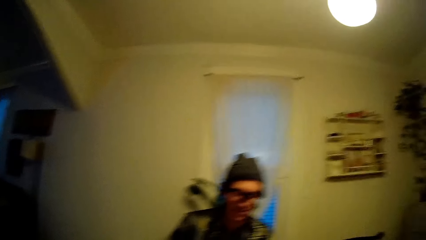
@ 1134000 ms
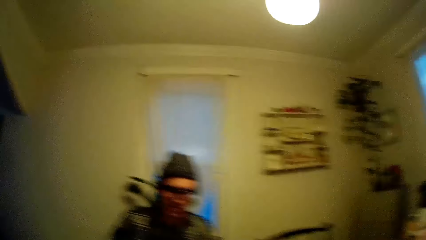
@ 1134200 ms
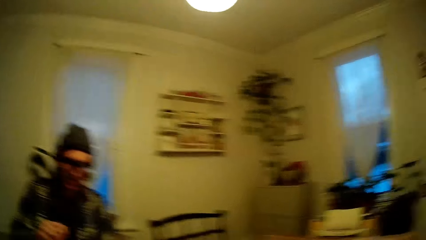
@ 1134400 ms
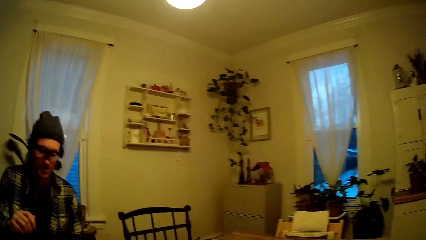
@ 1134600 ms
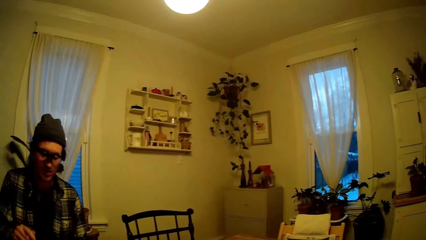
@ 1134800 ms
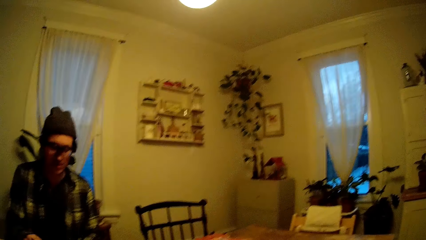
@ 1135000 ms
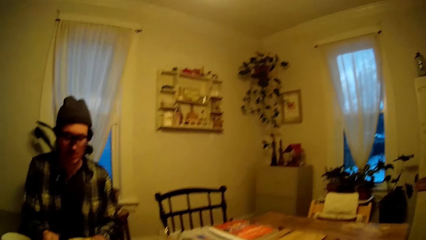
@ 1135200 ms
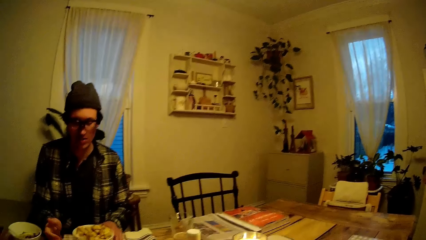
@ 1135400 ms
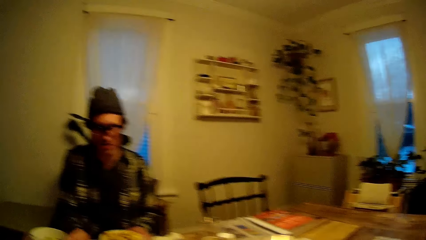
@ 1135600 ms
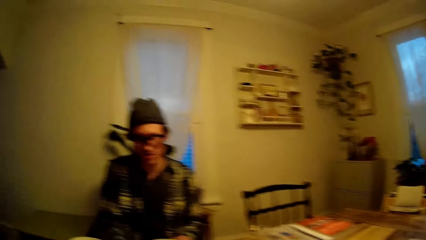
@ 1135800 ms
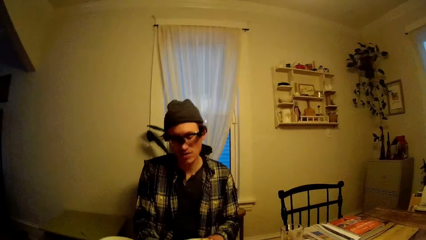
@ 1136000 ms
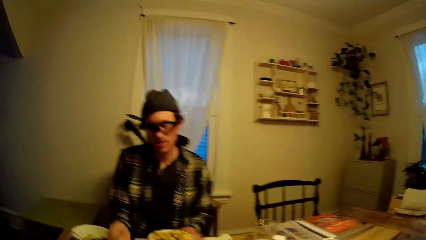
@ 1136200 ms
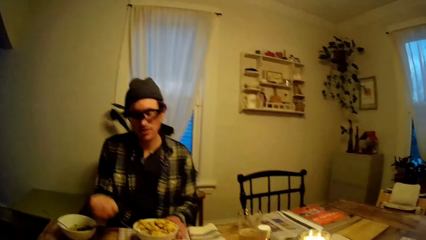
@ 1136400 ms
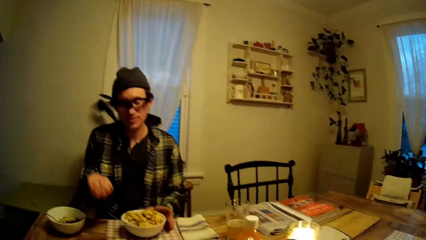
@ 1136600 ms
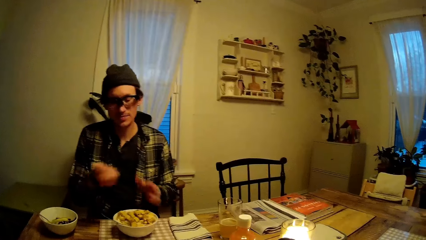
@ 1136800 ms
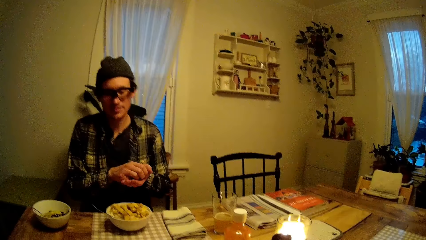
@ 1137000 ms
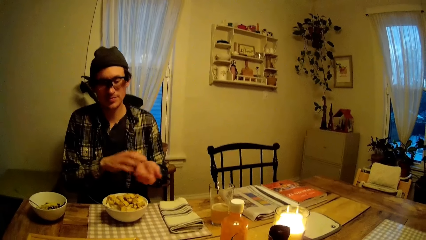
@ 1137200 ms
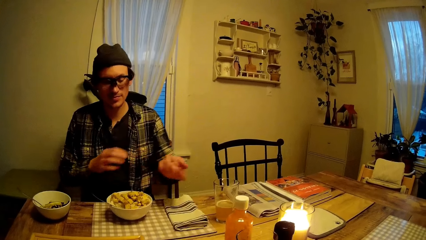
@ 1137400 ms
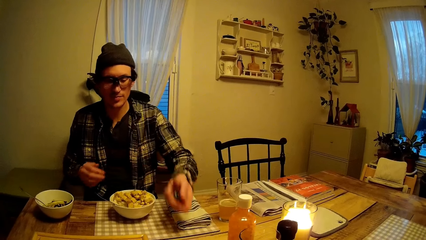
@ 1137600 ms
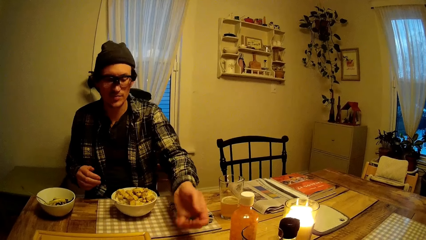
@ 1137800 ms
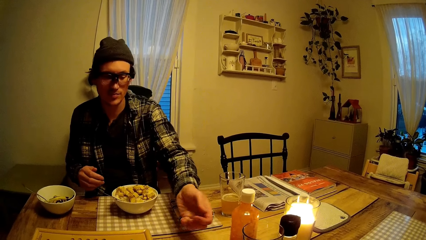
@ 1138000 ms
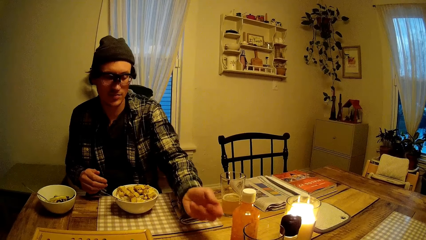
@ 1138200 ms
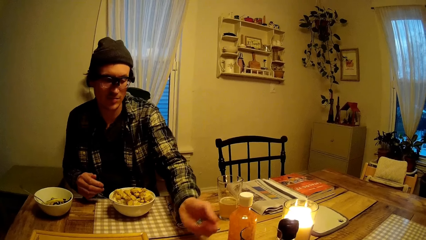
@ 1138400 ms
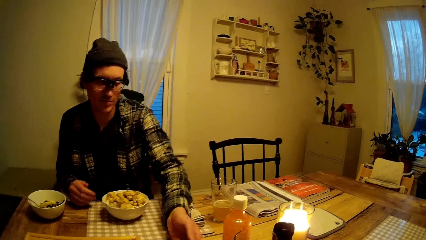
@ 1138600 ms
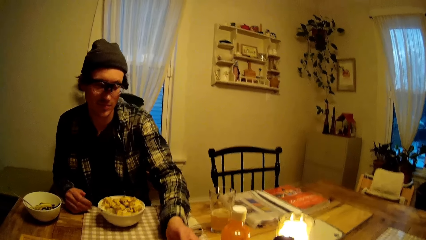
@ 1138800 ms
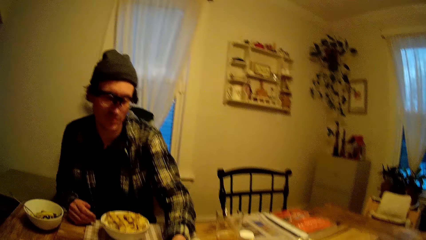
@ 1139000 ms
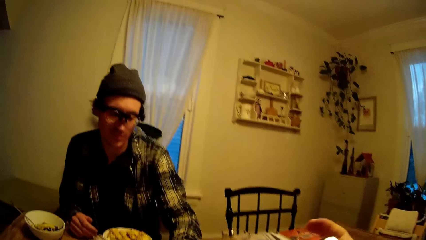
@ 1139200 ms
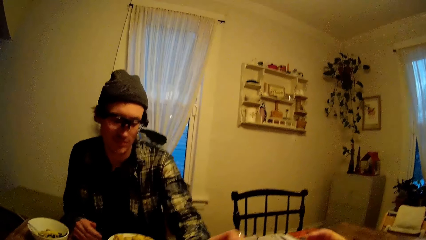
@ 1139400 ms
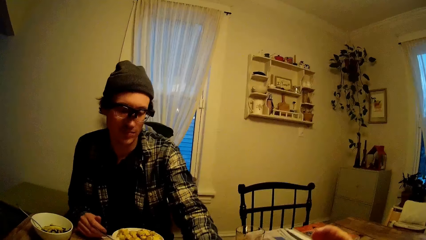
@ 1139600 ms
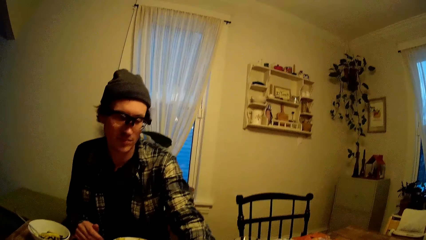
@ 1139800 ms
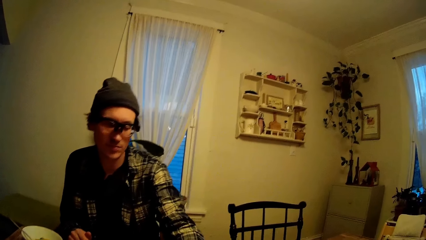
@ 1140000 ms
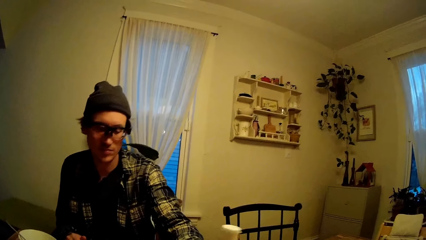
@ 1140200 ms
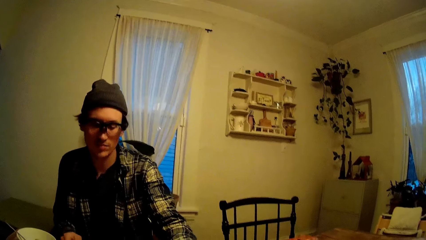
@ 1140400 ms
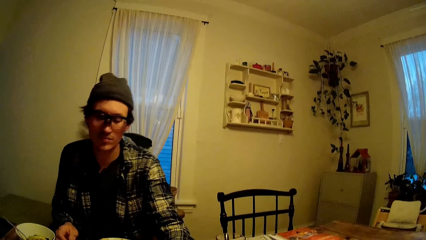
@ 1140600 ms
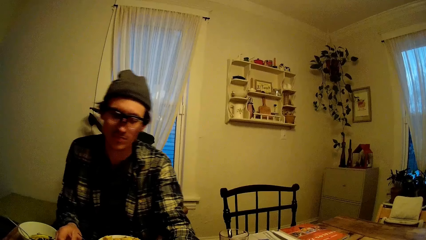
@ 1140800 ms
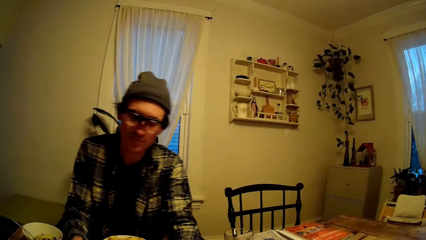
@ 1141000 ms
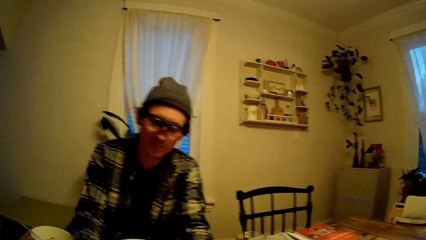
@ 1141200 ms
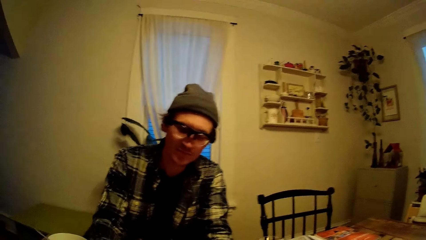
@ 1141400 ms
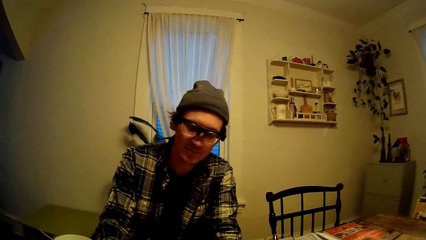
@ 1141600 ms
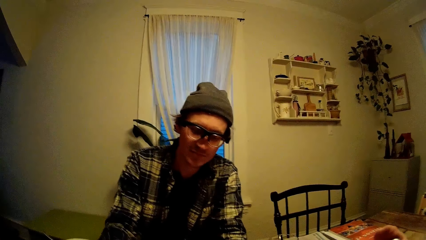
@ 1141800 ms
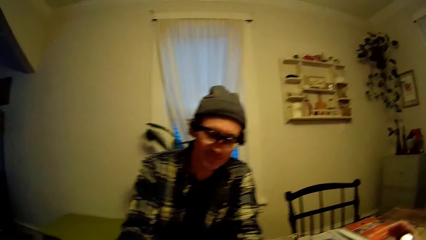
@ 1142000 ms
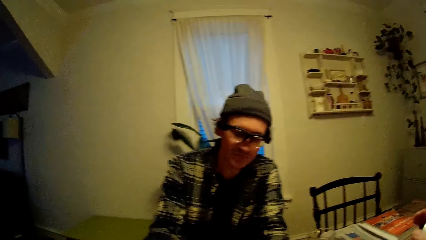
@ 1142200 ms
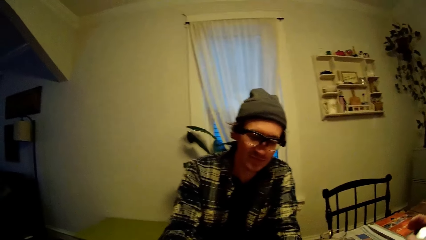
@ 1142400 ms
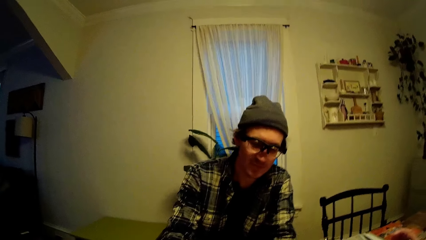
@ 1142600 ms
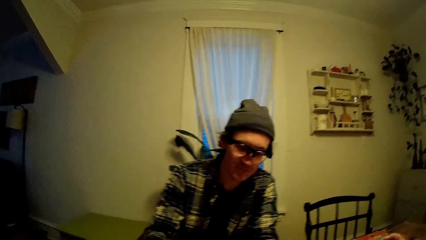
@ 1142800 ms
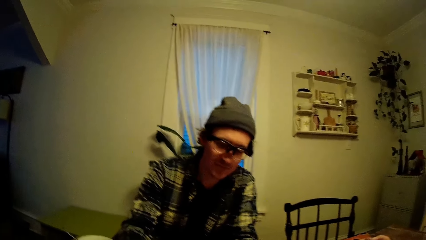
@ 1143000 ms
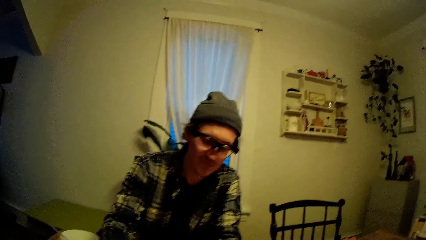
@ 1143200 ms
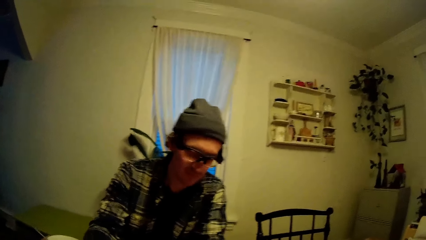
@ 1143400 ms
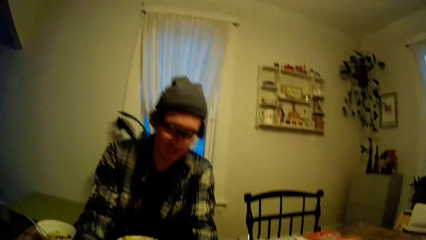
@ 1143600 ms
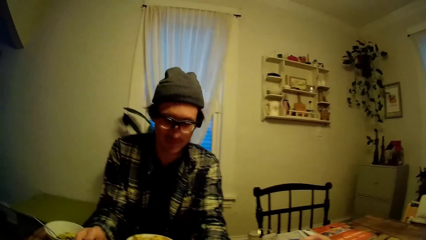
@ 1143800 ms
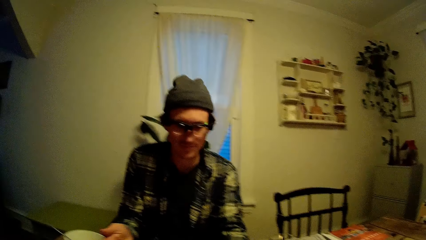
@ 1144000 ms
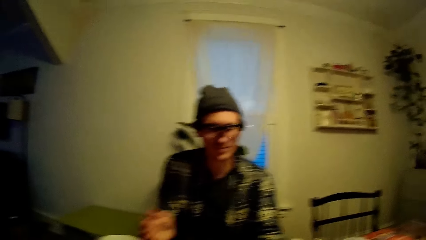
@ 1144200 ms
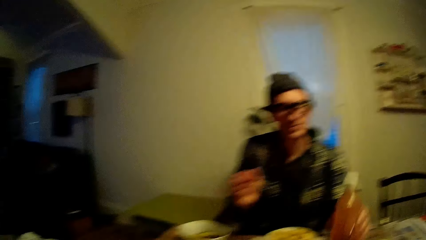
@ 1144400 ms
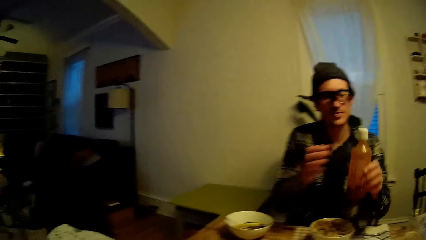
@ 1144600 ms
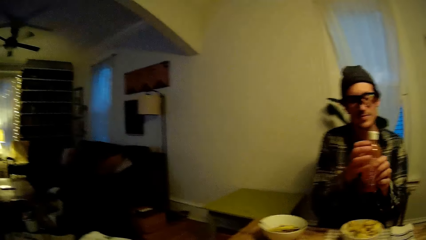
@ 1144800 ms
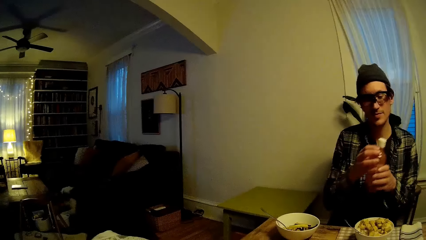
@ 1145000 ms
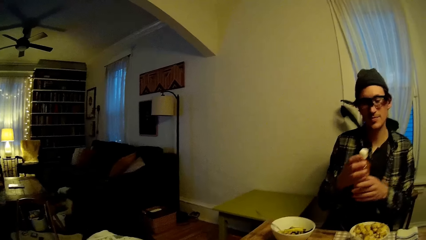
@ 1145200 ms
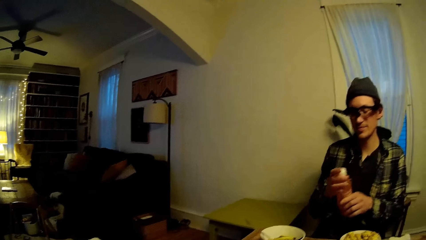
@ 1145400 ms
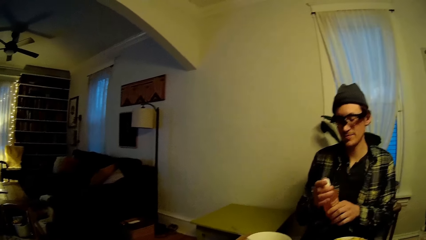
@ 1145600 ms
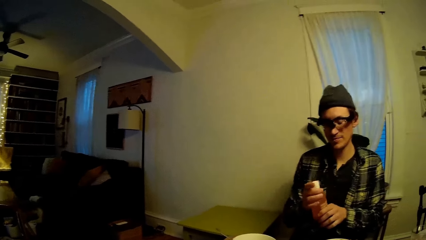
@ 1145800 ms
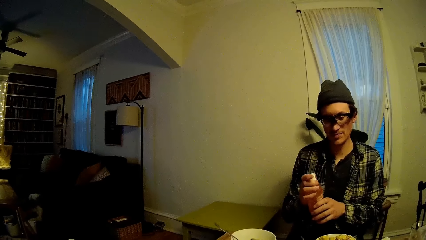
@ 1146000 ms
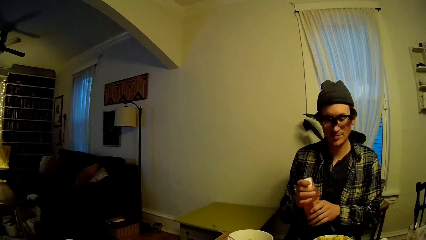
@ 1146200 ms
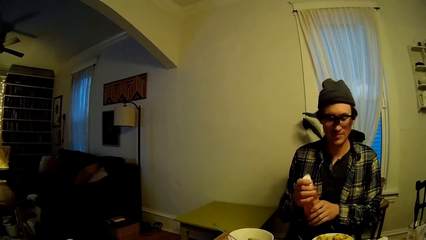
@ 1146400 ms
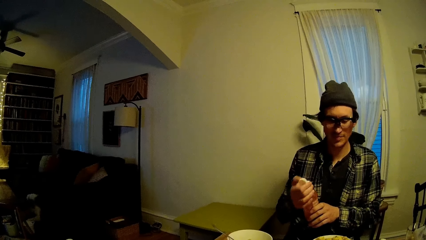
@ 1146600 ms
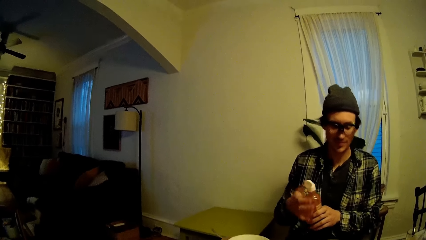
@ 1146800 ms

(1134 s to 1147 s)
The camera wearer talks to the man. The man picks the dice on the table with his right hand. The camera wearer looks around. The man plays. The man passes the dice to his left hand. The man tosses the dice with his left hand. The man tosses the dice with his left hand again. The man places his right hand on the dining table. The man picks a bottle of tomato from the dining table with his left hand. The man opens the tomato bottle with his right hand.

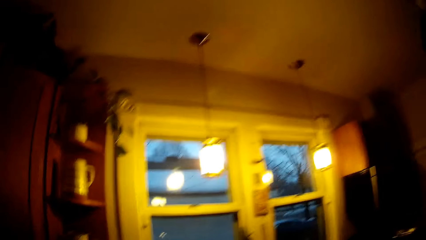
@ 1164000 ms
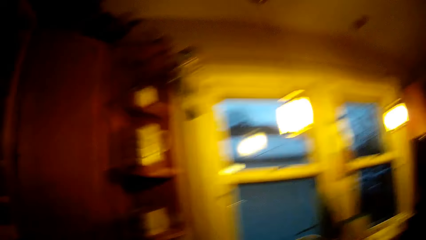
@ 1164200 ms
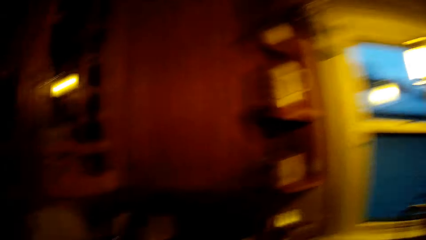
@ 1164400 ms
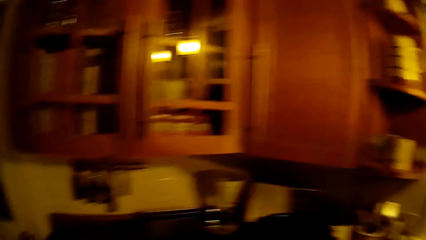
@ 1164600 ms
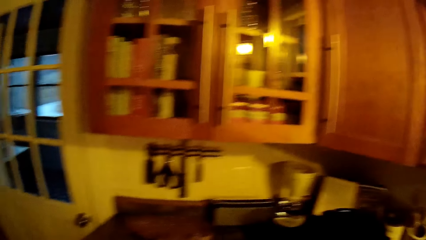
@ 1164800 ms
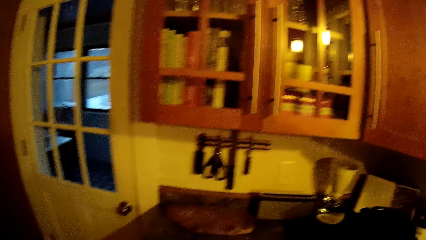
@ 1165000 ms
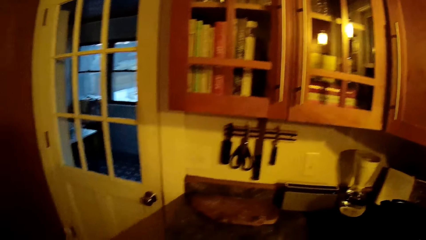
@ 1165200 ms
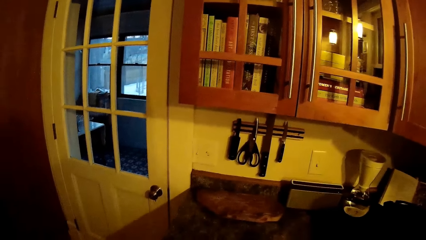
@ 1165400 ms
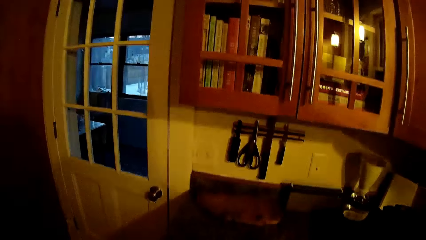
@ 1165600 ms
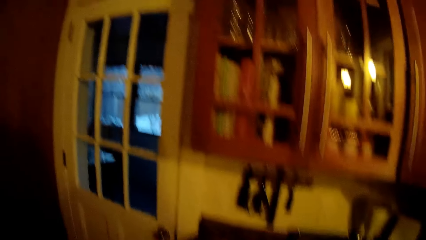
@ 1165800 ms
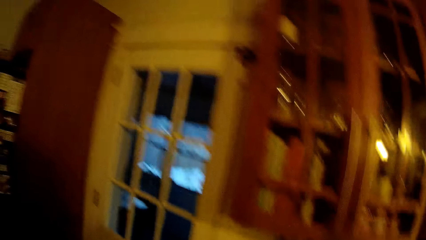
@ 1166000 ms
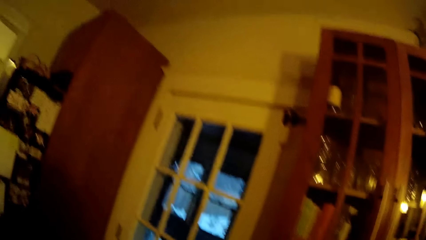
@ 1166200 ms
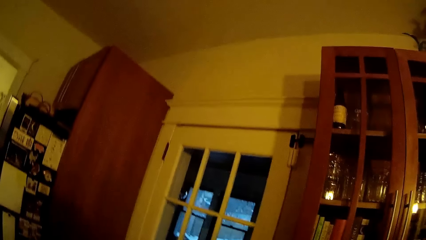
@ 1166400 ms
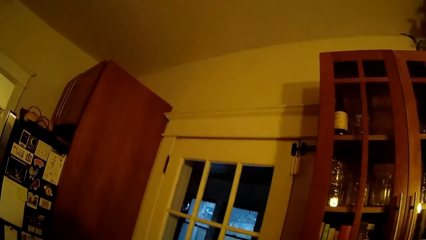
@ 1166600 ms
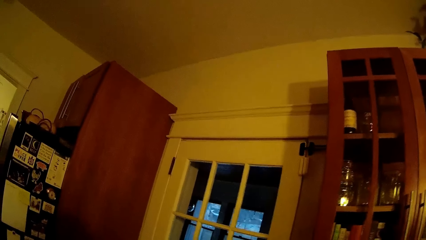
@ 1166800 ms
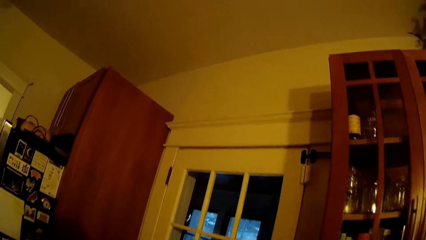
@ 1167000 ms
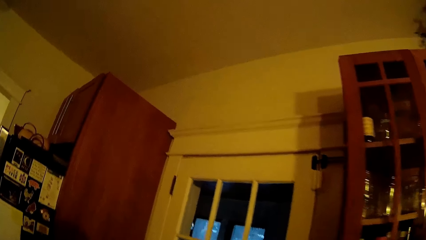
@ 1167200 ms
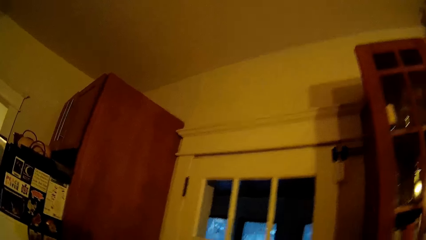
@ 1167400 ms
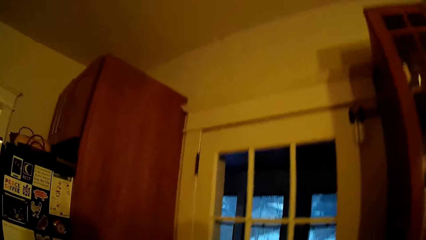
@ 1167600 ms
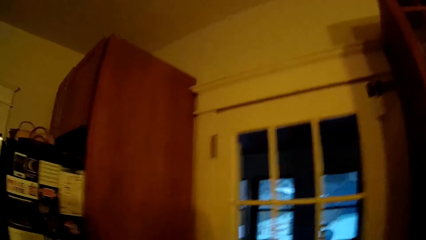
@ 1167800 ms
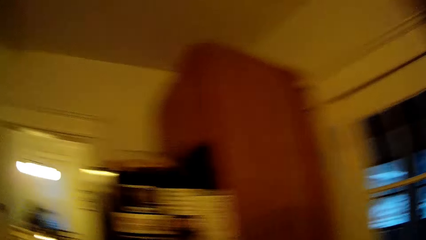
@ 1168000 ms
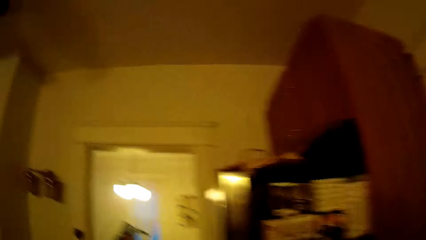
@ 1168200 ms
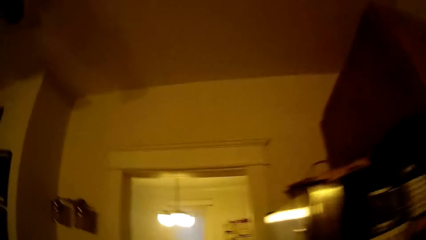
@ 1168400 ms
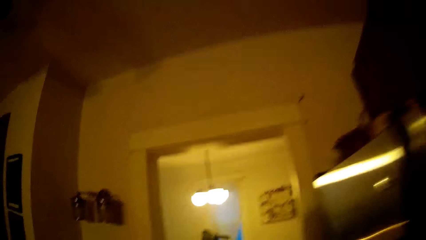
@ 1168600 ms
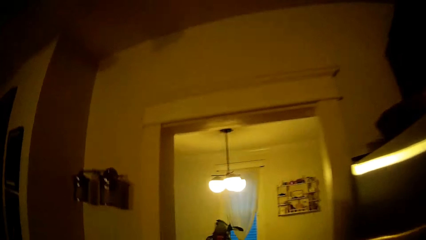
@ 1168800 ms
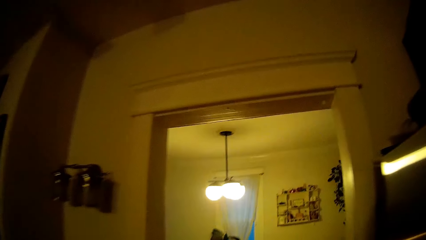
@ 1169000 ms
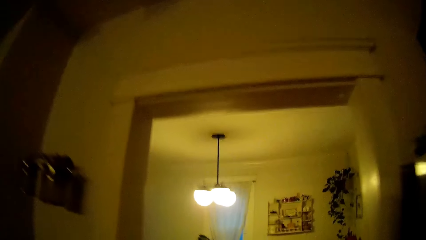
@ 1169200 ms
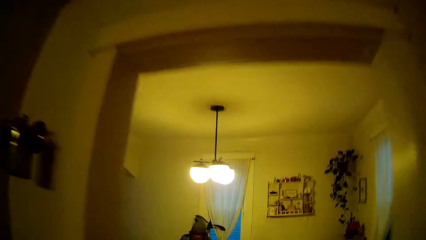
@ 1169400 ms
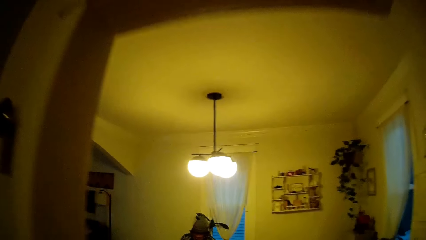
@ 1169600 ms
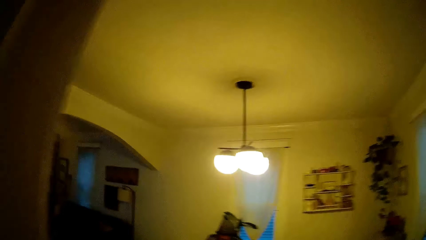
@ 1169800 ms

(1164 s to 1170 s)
The camera wearer looks around. They walk.
